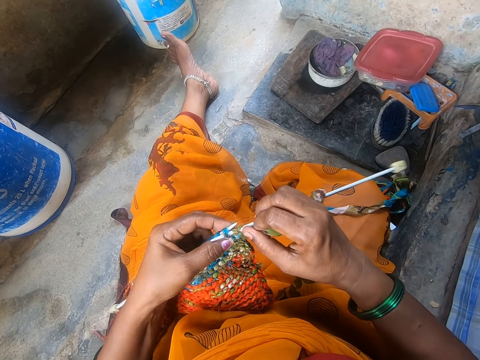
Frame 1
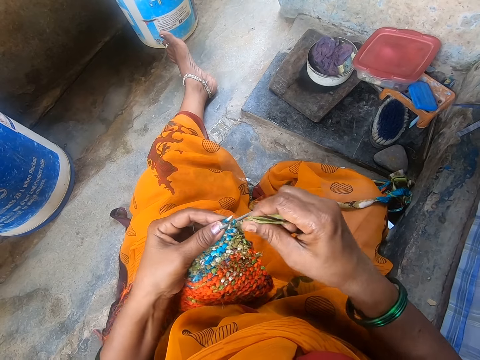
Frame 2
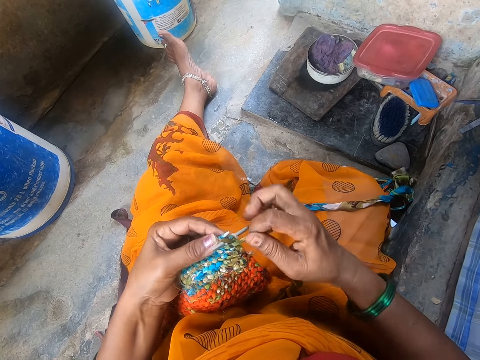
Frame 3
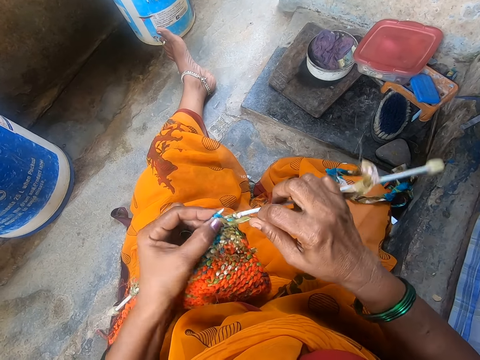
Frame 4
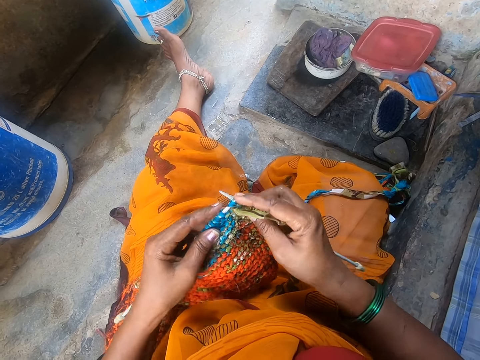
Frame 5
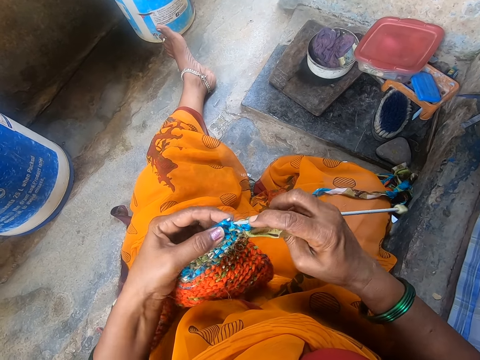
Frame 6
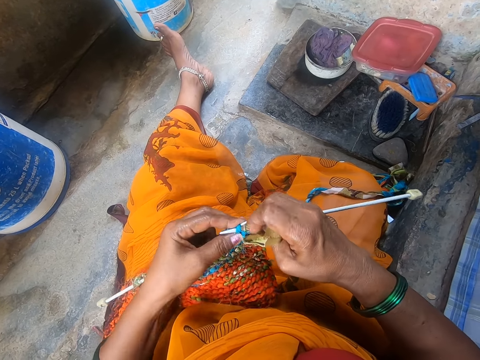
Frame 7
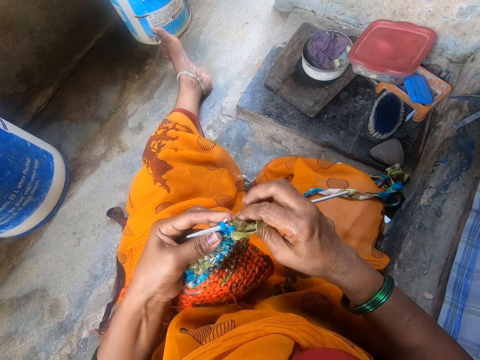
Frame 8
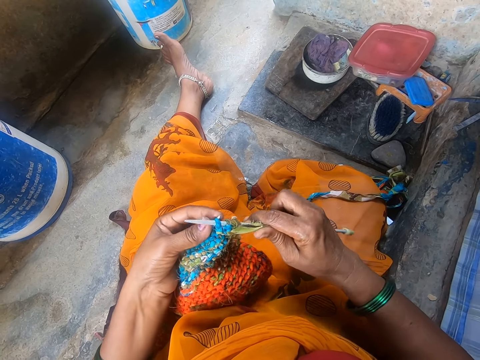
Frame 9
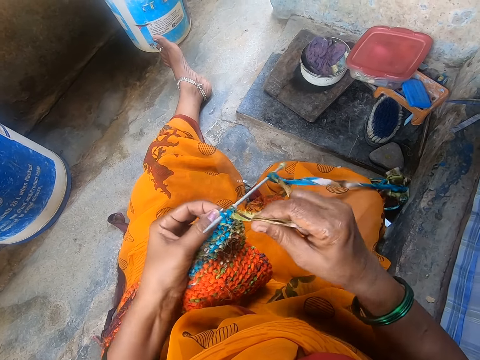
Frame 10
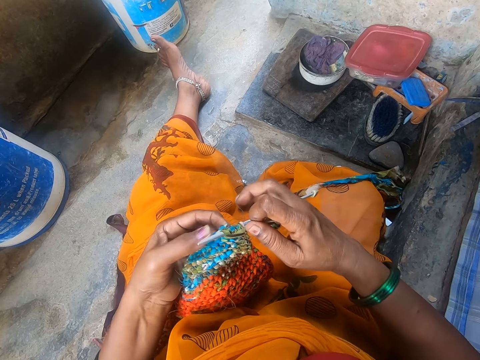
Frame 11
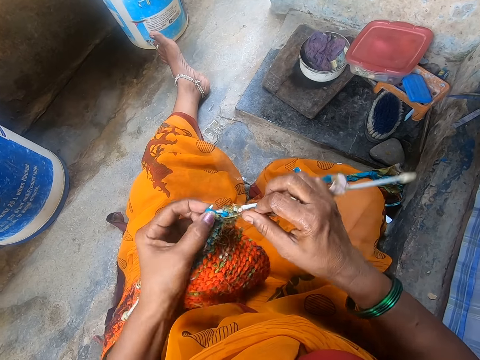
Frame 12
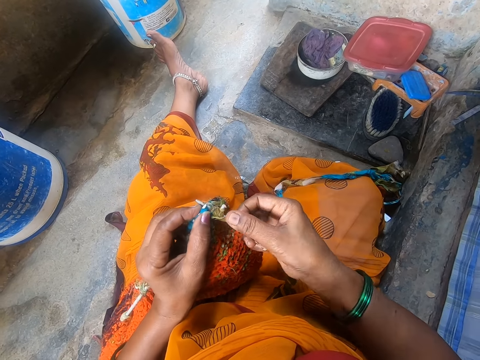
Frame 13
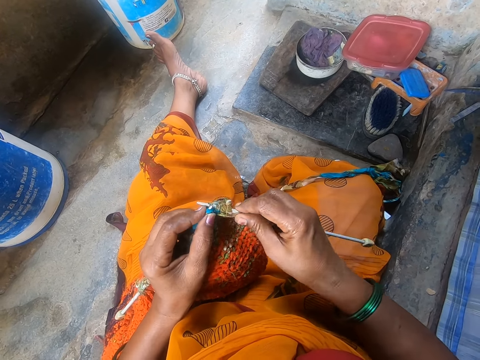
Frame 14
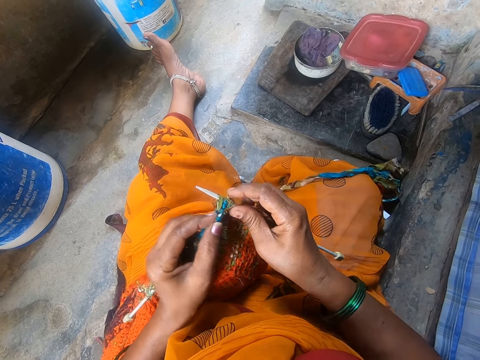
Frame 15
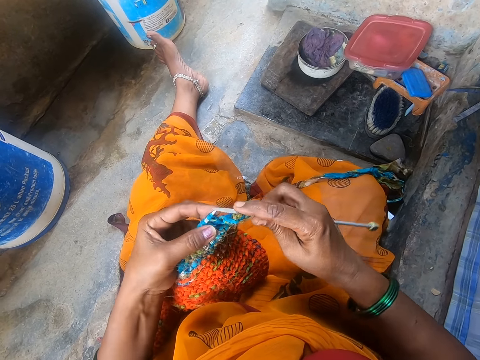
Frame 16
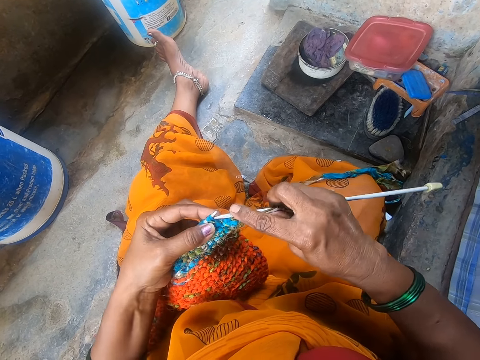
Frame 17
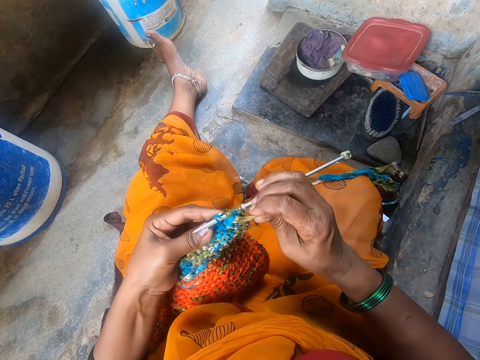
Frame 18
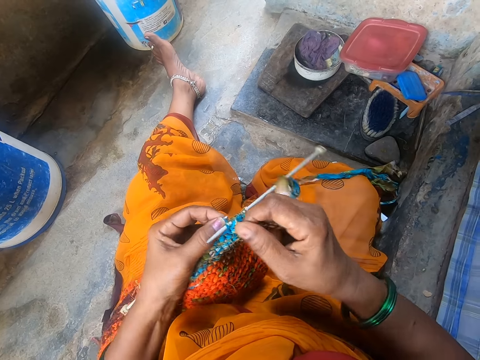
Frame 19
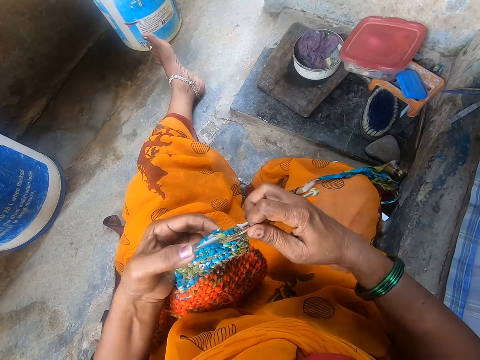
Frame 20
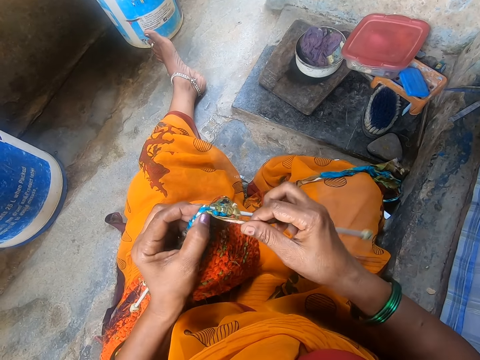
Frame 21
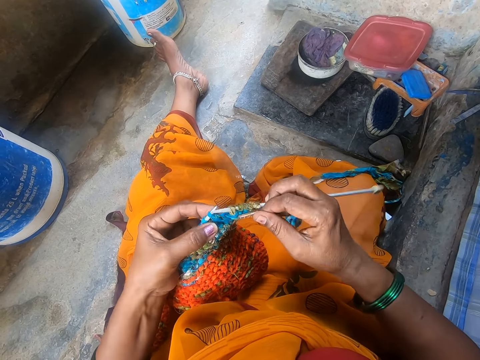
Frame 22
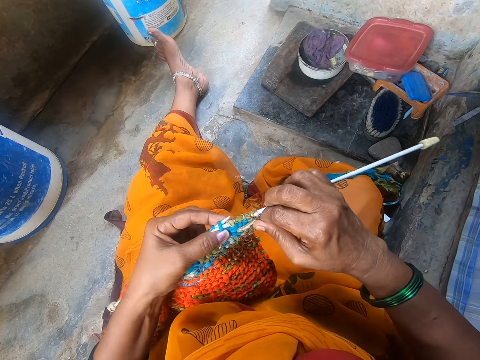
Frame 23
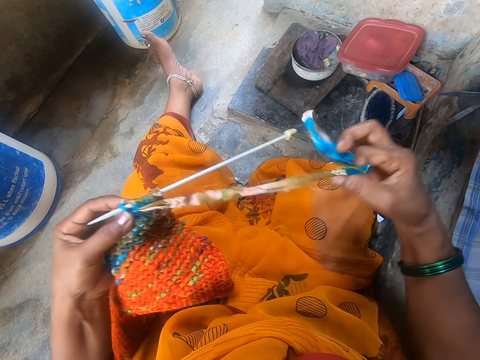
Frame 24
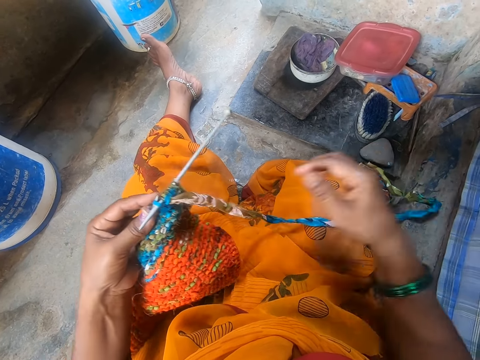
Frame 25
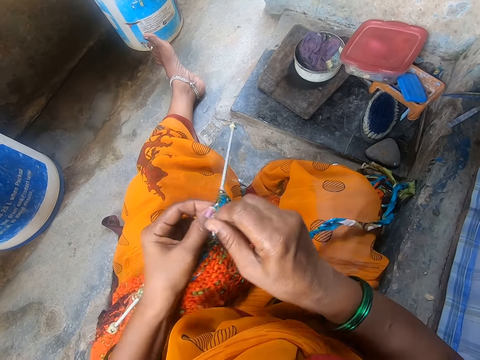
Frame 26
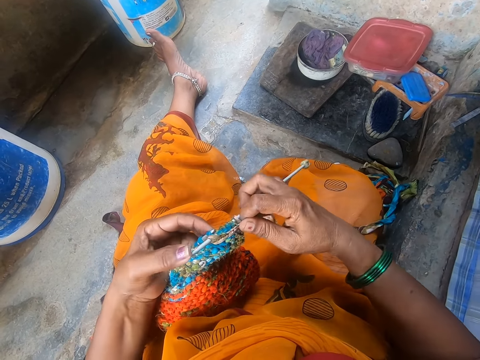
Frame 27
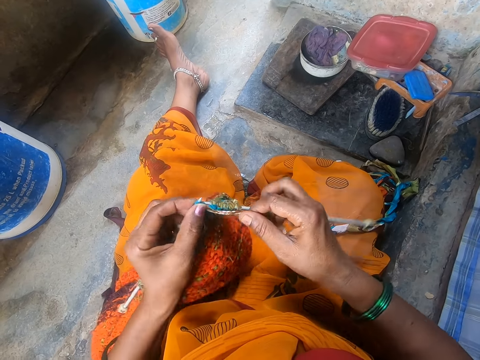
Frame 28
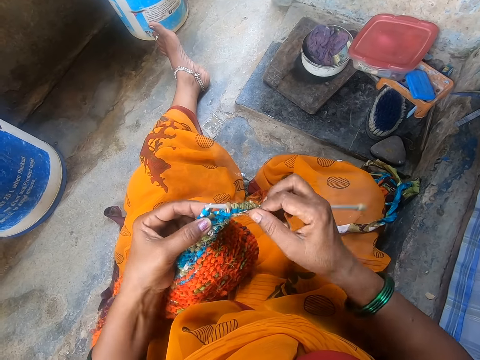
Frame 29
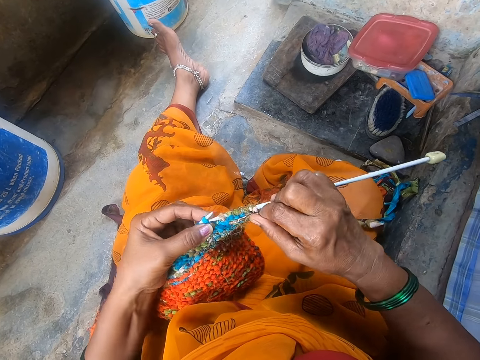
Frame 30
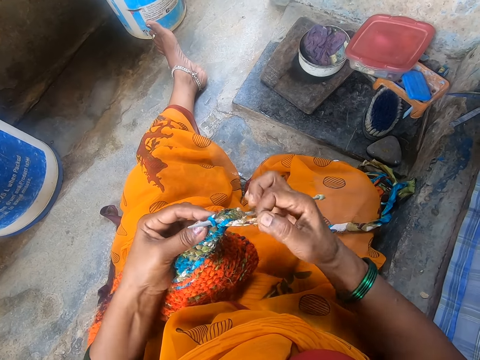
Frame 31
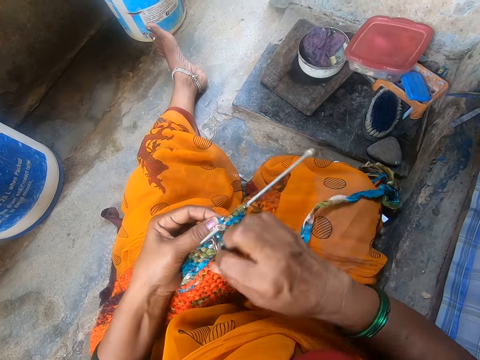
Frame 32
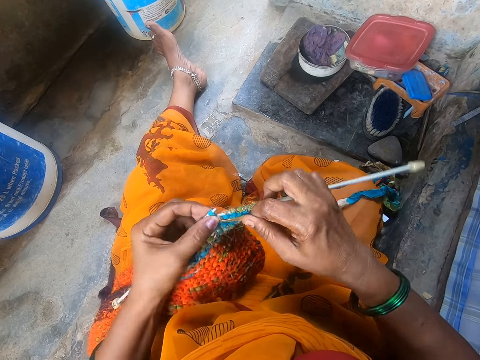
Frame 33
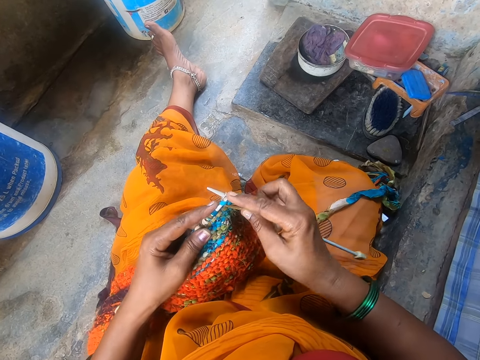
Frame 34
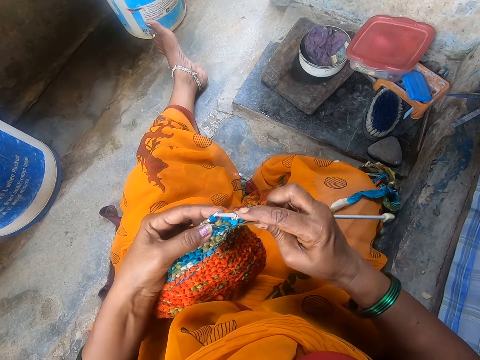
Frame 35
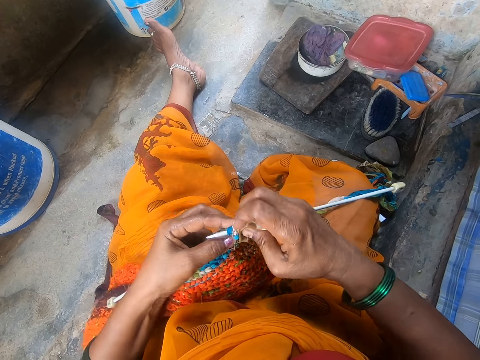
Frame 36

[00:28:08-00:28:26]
The camera wearer pulls the knitting wool. They knit the fabric.

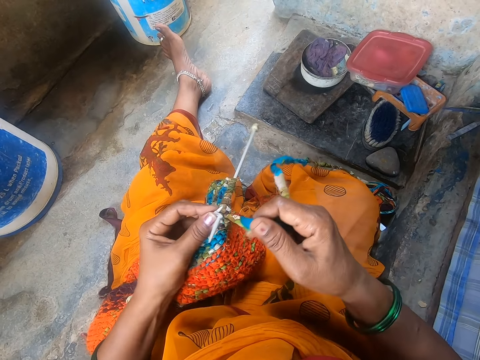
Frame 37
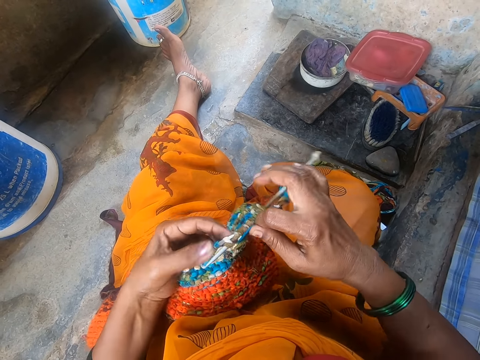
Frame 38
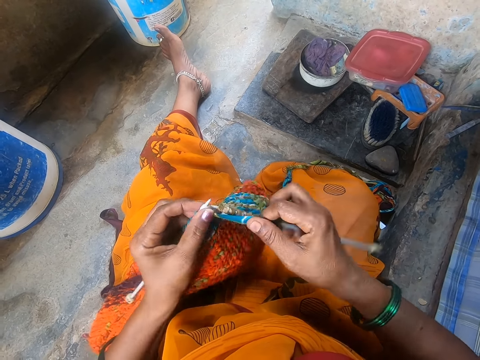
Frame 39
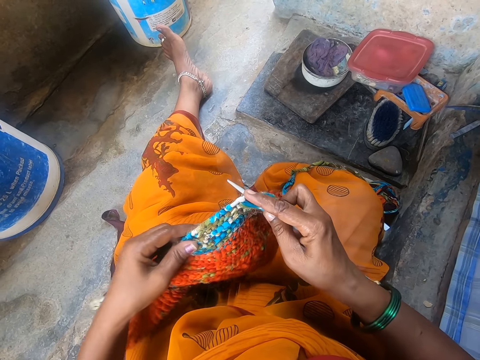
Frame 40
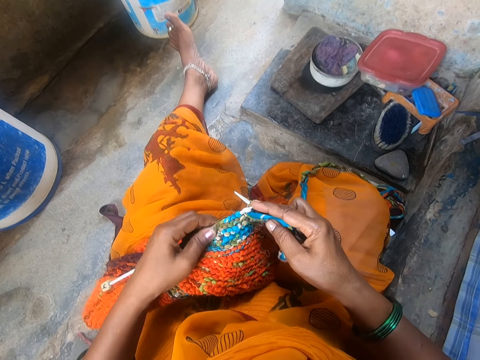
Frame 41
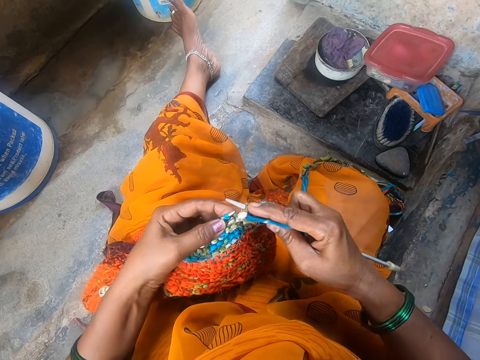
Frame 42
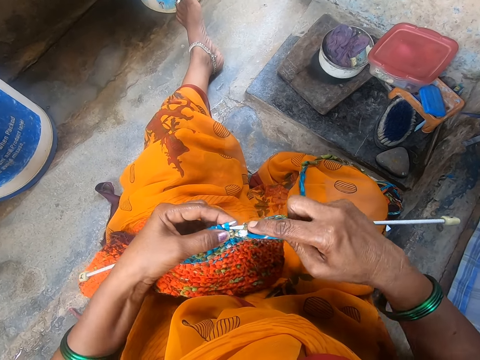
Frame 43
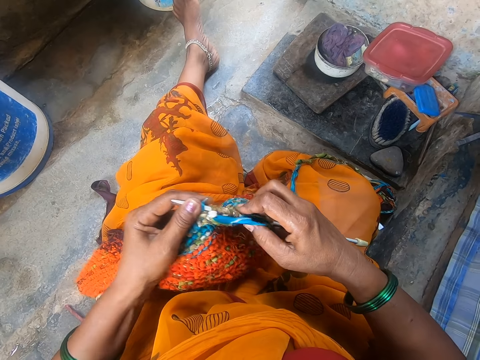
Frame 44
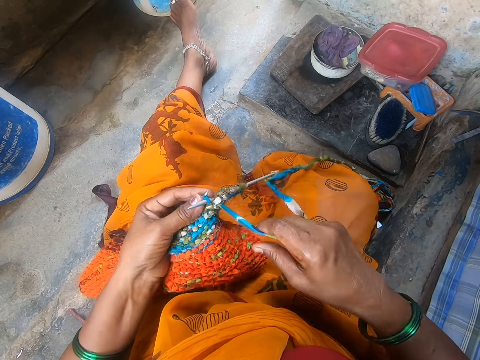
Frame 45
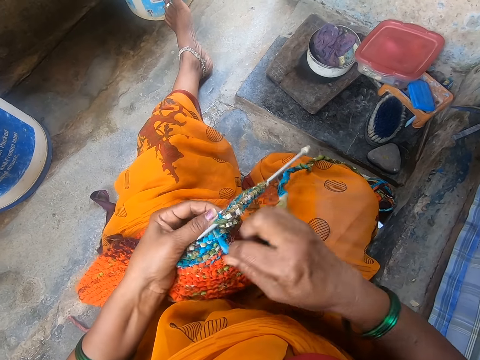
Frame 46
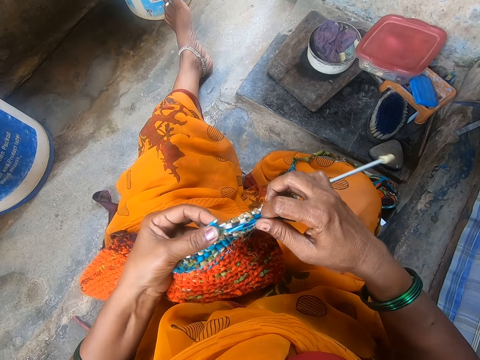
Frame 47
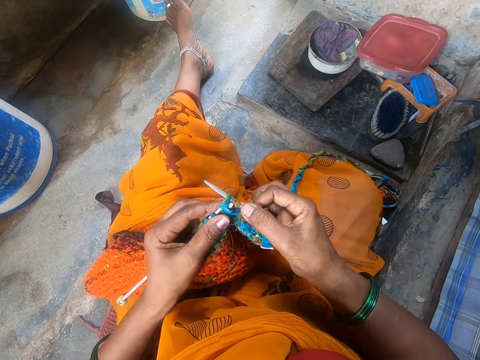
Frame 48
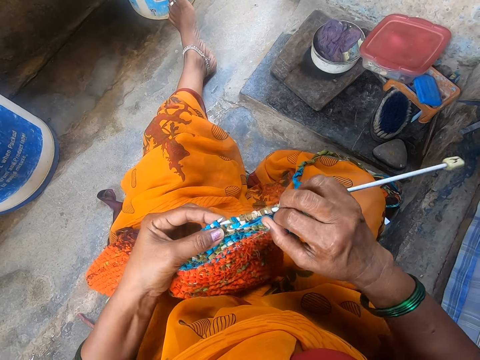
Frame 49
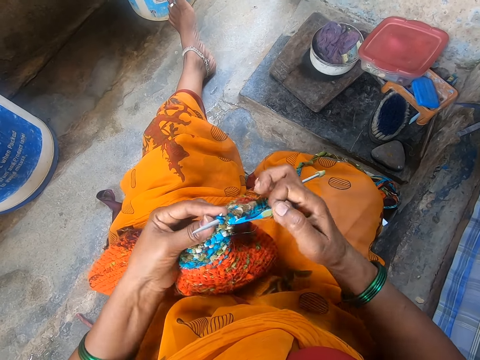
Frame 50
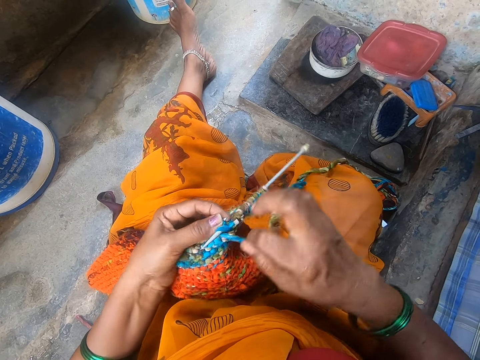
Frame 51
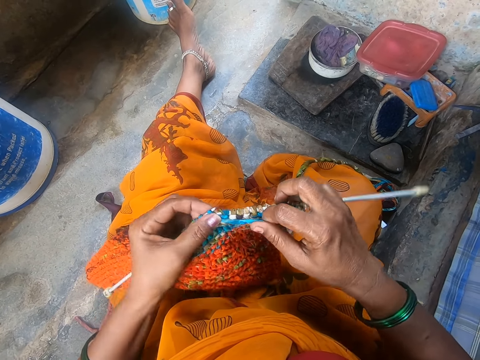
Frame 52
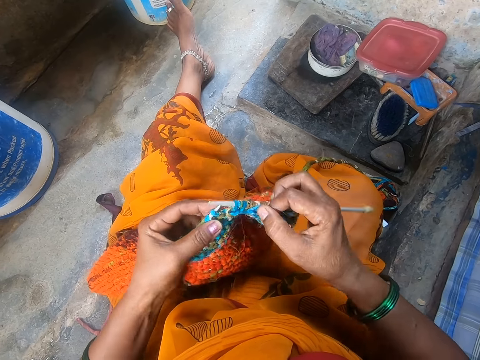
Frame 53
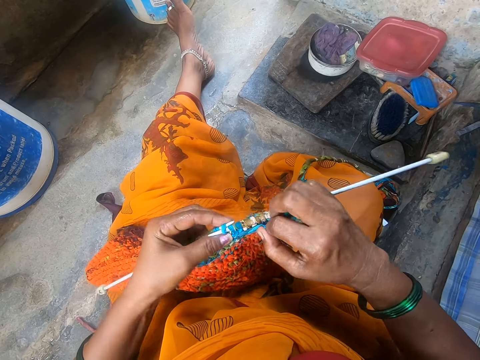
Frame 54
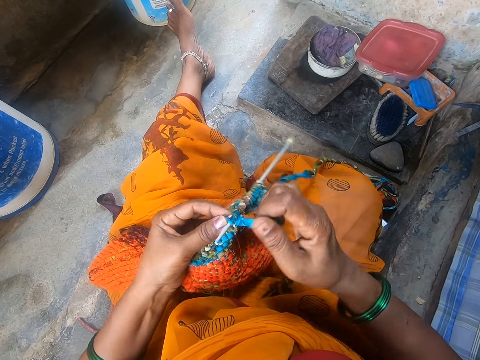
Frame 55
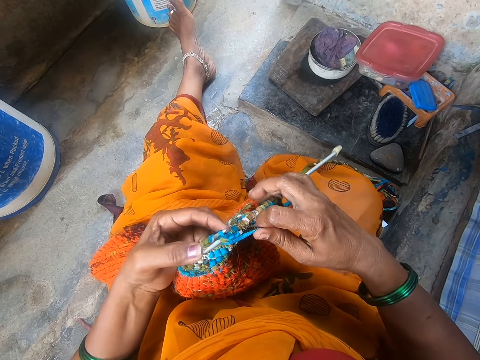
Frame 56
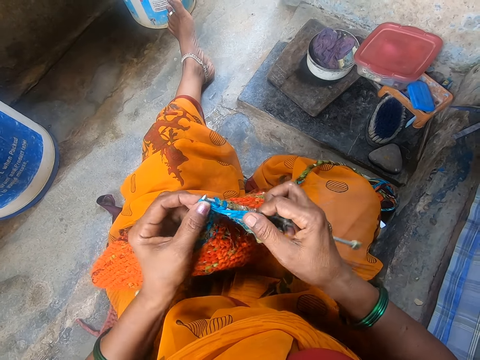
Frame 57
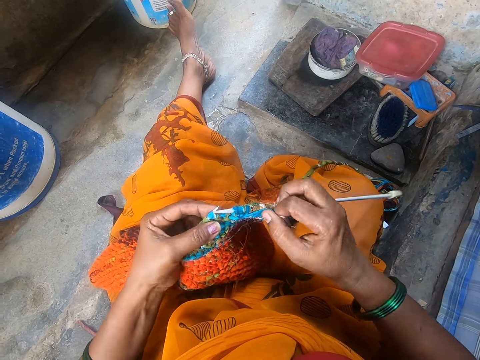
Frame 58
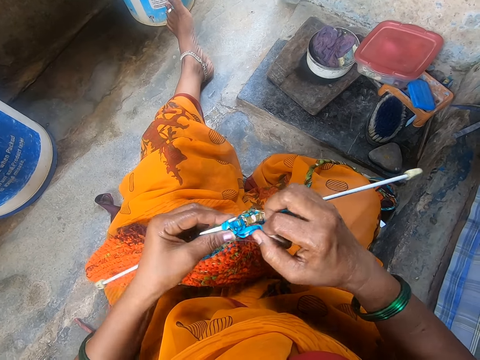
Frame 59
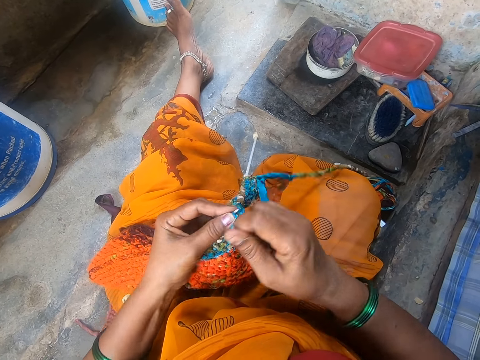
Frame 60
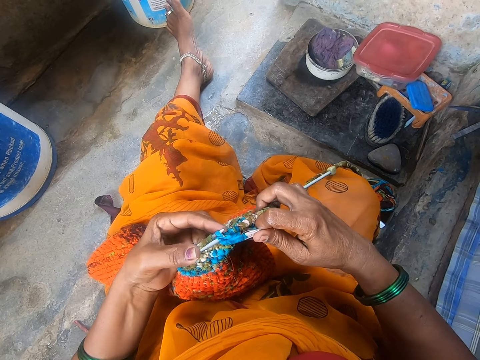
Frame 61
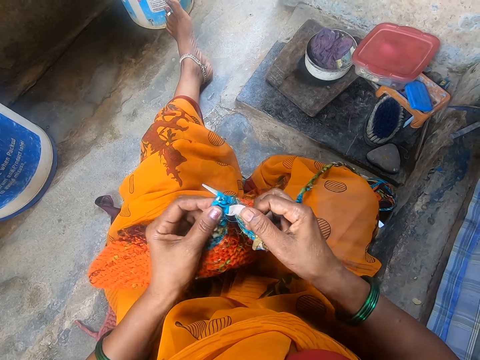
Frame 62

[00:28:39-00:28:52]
The camera wearer adjusts the fabric. They knit the fabric.
